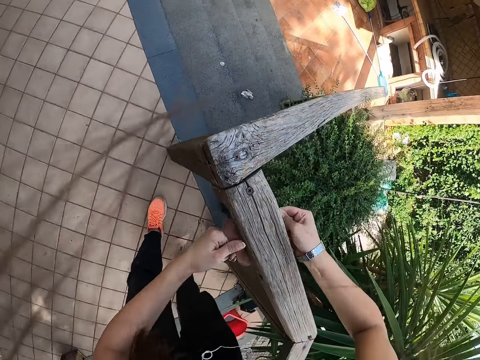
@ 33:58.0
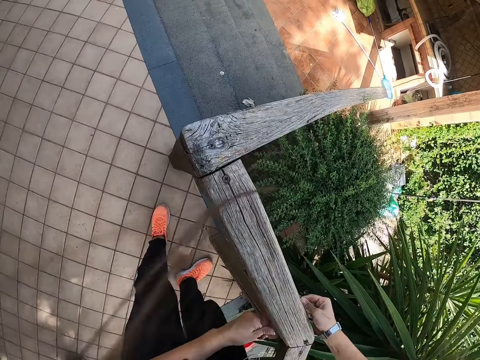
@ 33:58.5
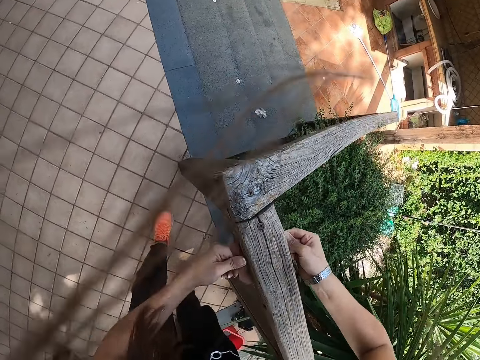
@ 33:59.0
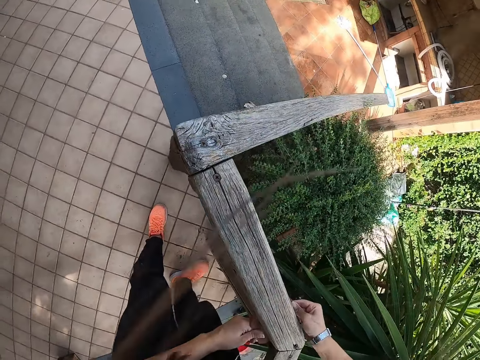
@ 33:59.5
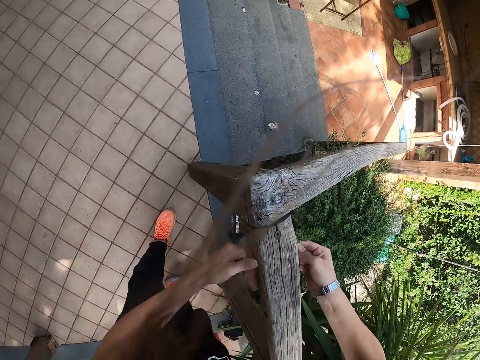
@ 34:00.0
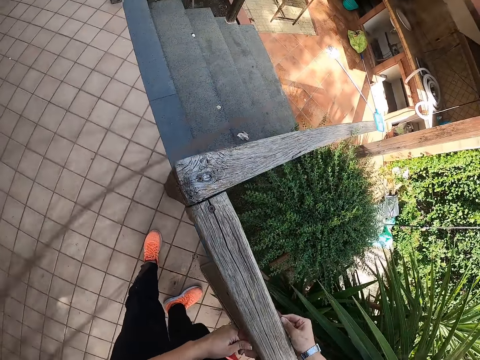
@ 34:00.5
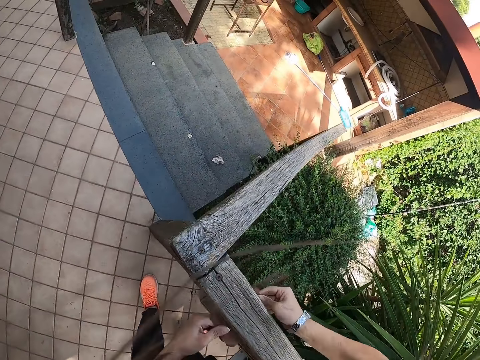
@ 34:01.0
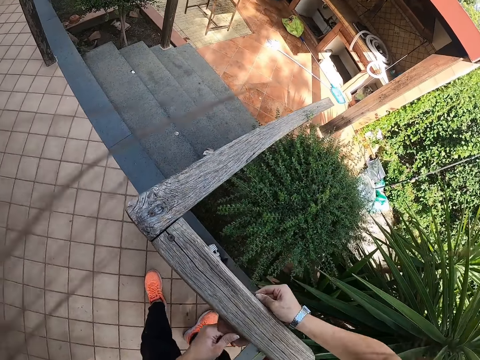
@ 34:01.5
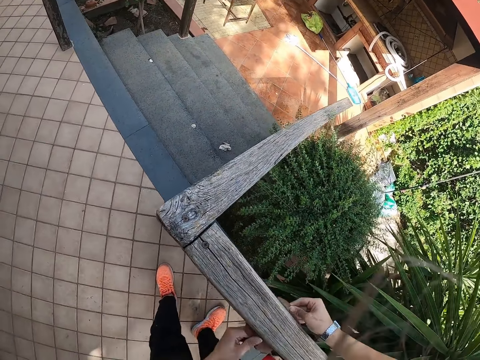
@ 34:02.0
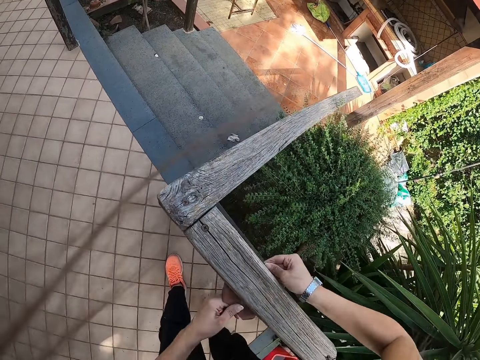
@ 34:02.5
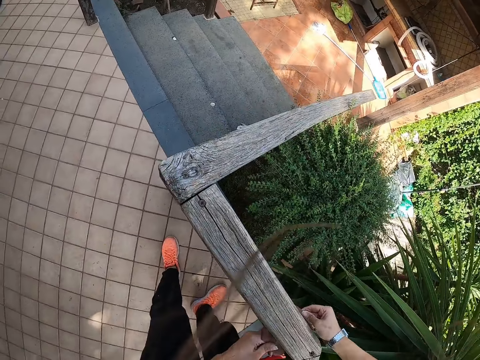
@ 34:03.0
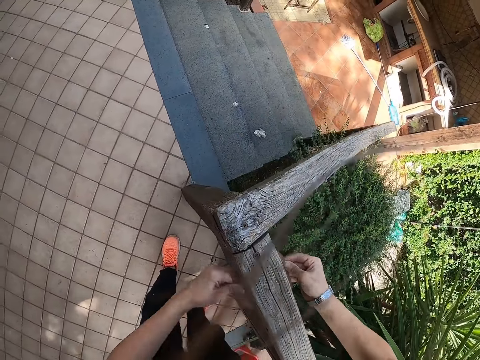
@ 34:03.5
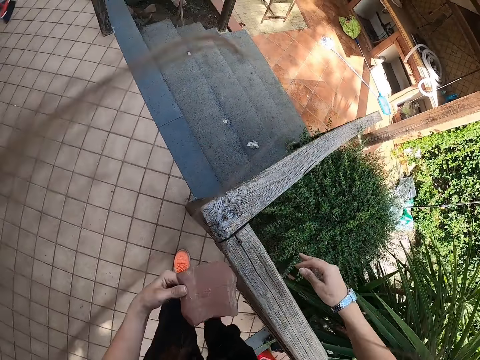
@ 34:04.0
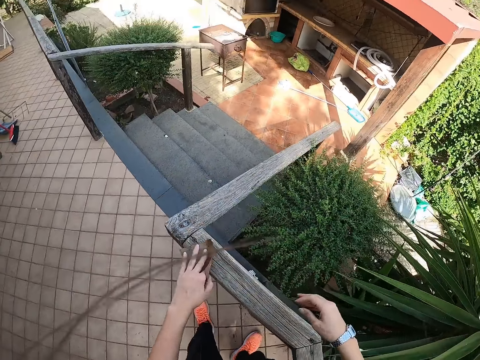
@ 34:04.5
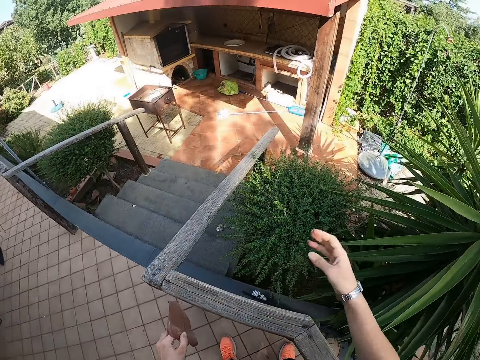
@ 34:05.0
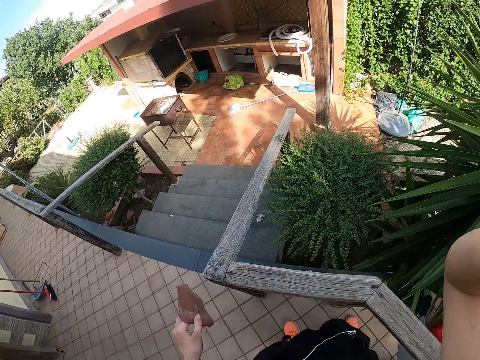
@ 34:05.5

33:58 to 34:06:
The camera wearer releases their right hand from the sandpaper.
